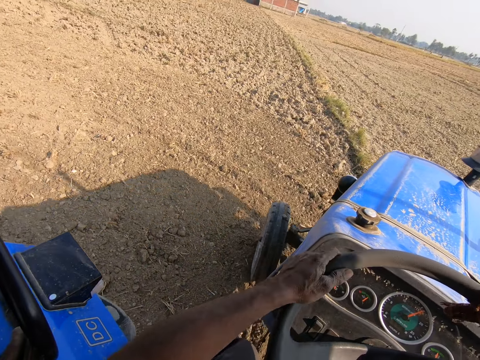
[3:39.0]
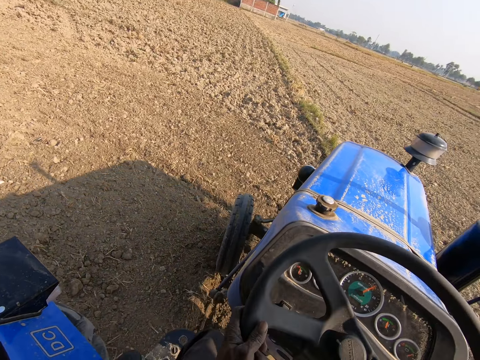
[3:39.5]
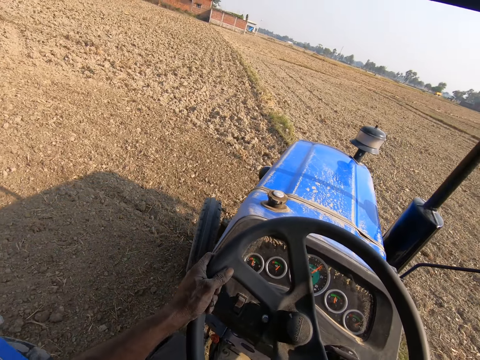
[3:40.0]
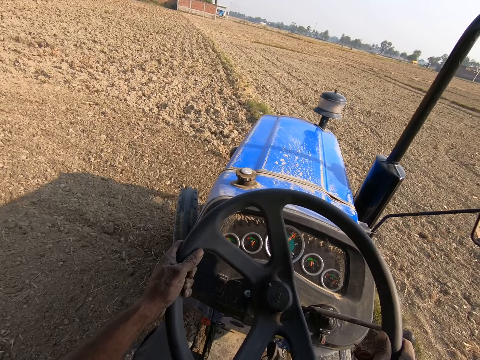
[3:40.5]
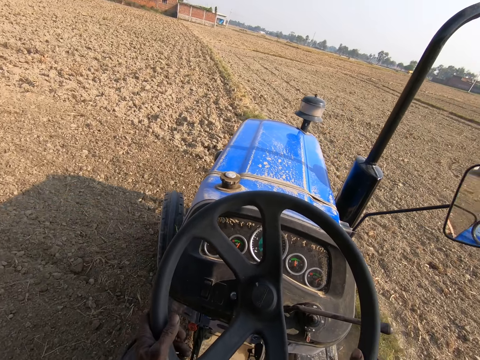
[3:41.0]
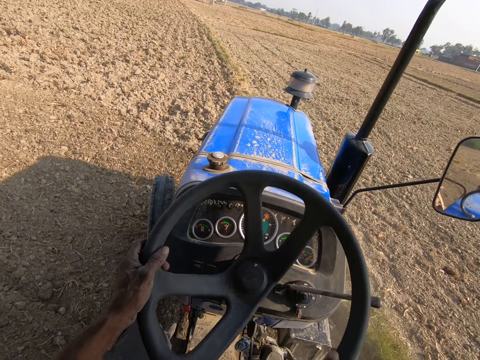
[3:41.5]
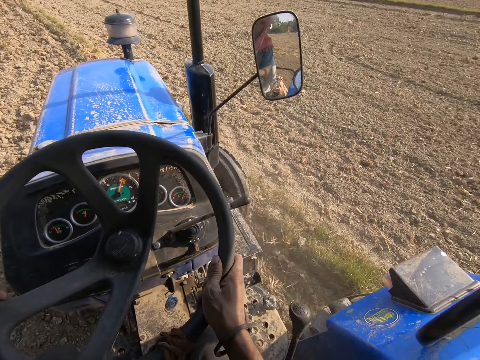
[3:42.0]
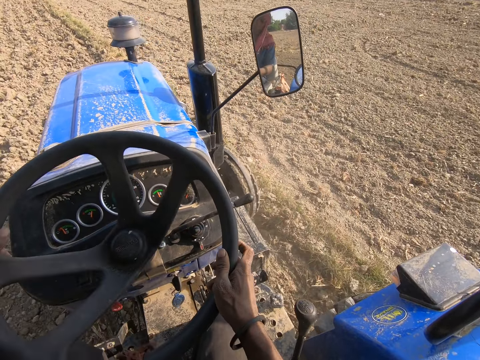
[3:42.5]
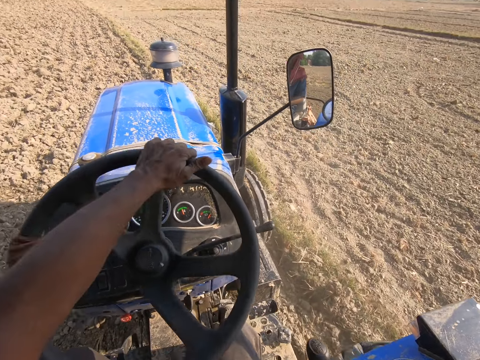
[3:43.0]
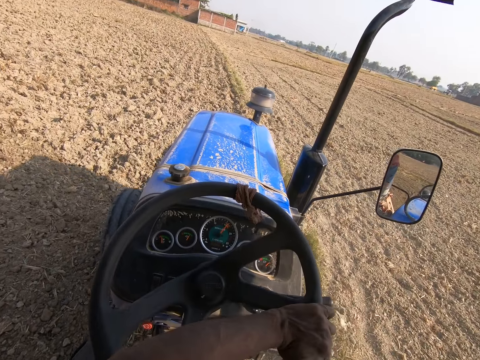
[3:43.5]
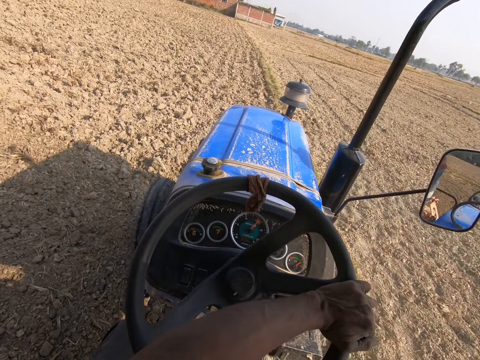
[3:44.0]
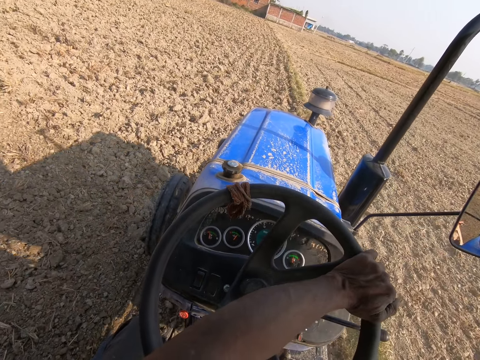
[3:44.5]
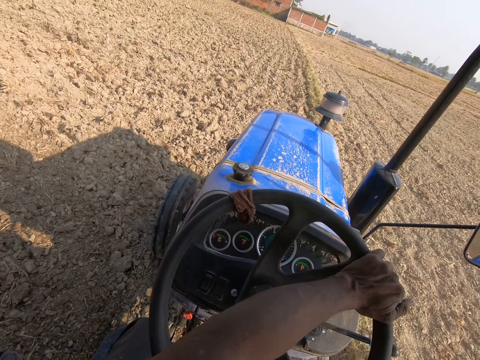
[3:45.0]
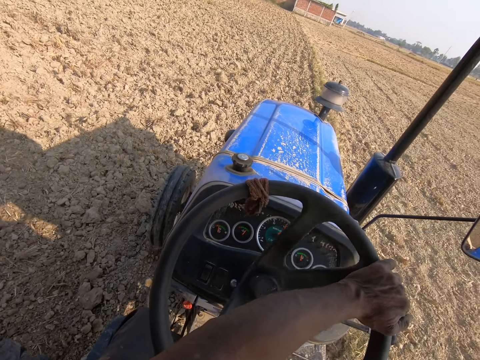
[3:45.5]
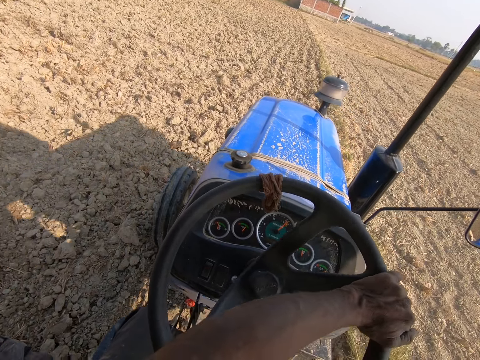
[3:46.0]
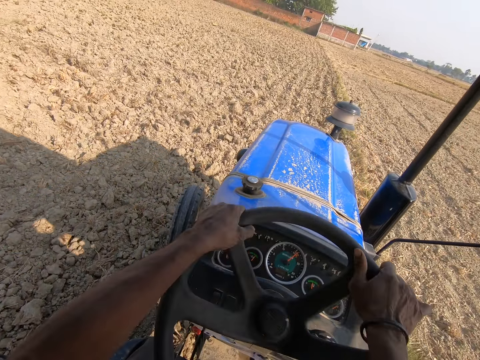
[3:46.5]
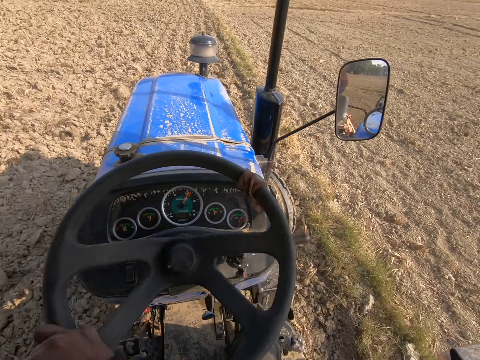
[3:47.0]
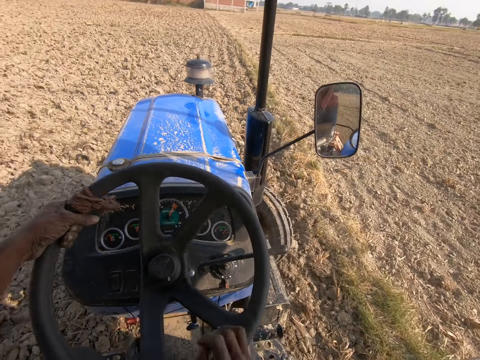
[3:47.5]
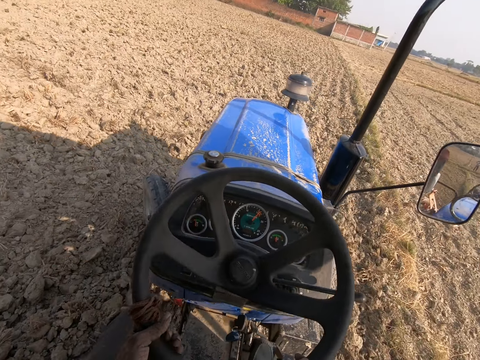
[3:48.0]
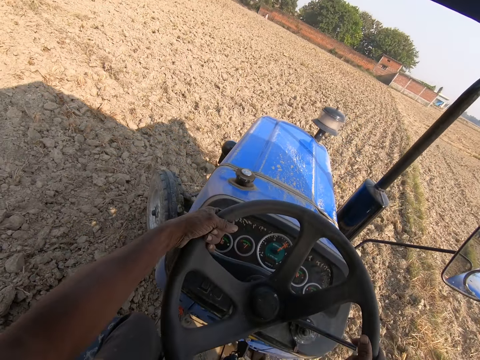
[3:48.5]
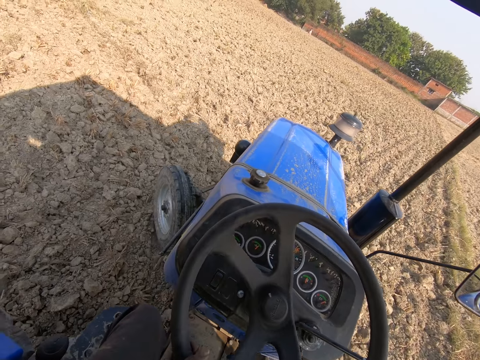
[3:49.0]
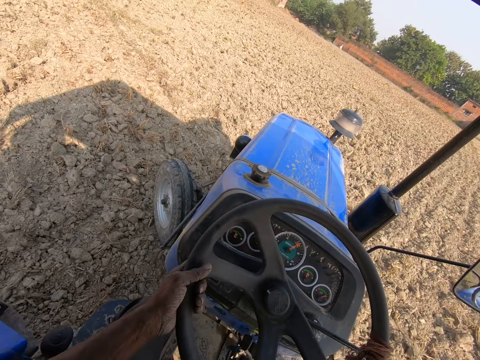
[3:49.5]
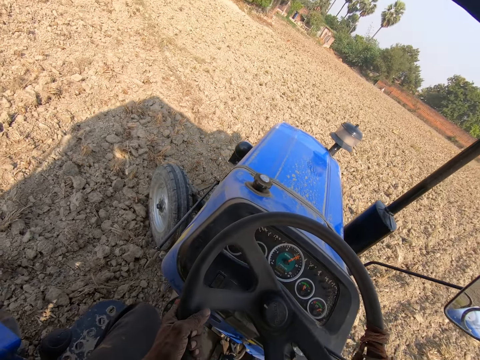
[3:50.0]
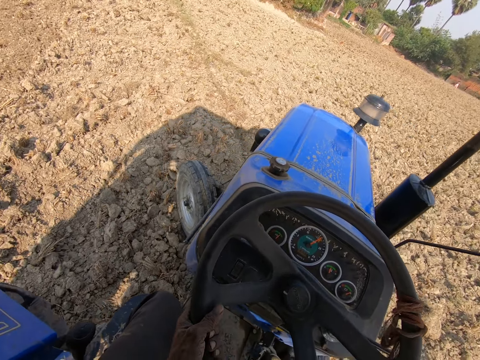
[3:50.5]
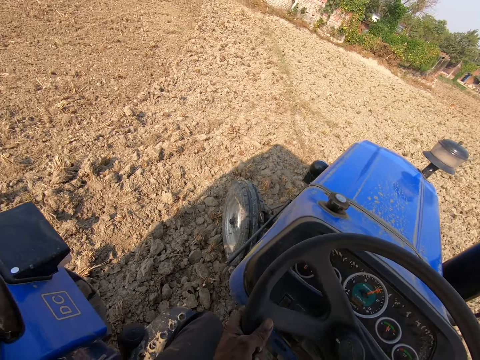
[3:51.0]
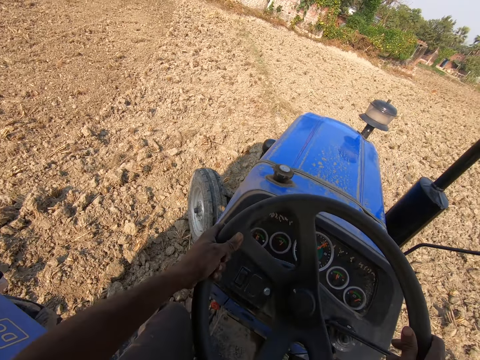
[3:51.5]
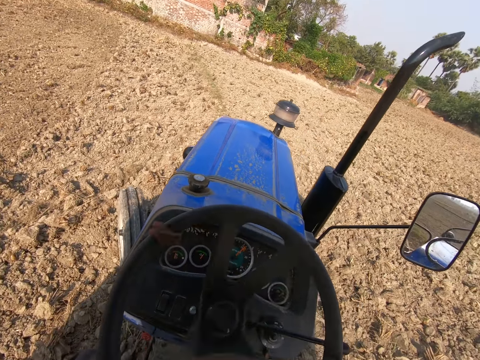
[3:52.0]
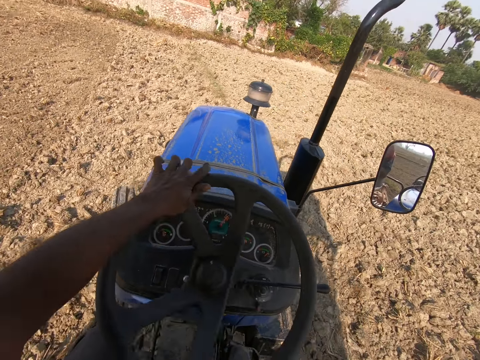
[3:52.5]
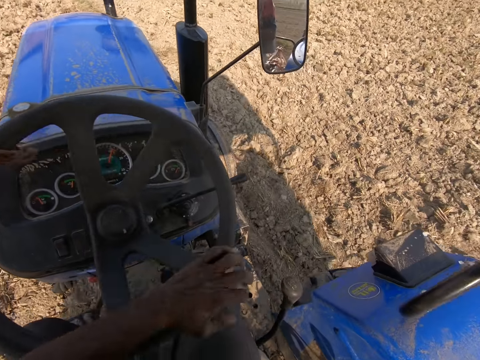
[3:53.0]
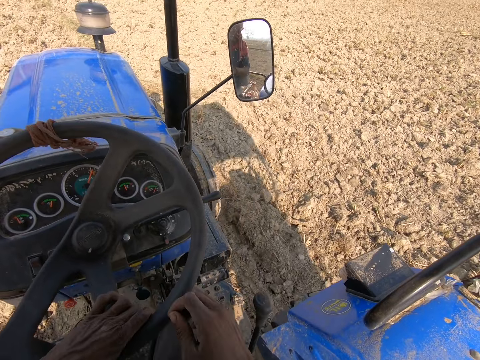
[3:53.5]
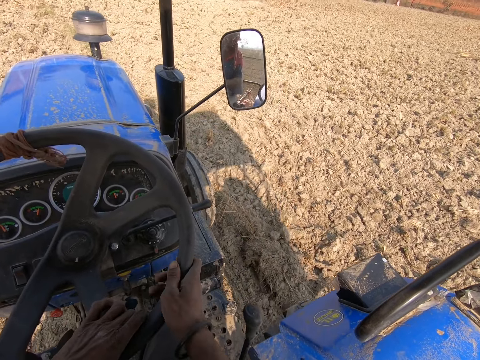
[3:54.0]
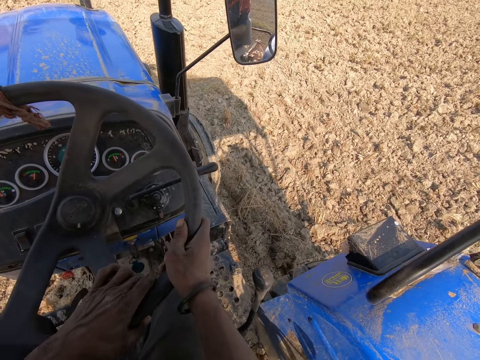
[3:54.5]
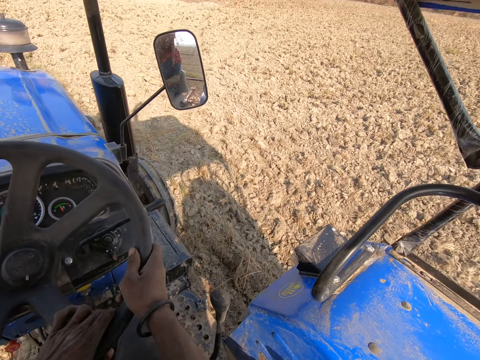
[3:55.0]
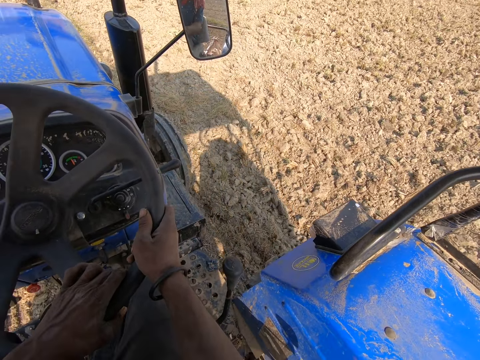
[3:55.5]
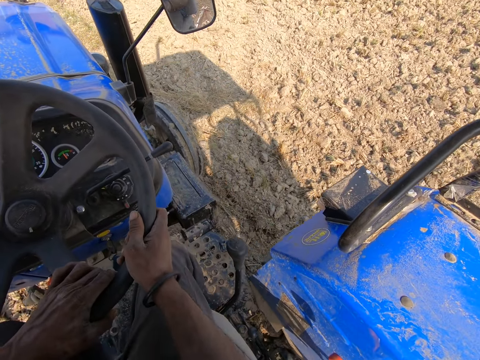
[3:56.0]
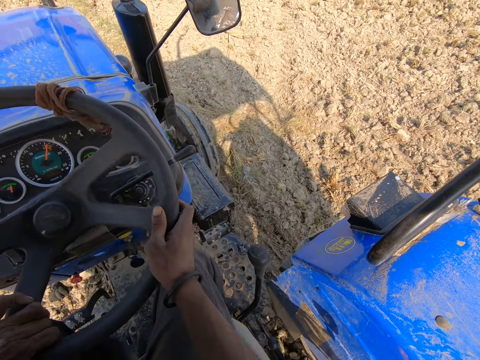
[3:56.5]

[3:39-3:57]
The camera wearer turns the tractor. They plough the farm.

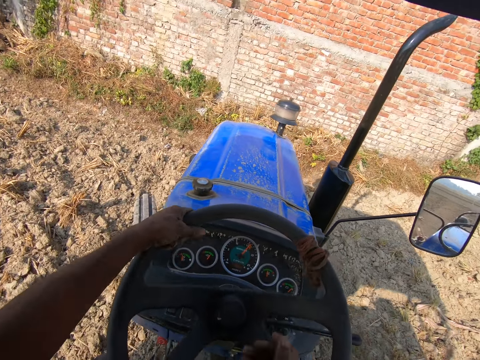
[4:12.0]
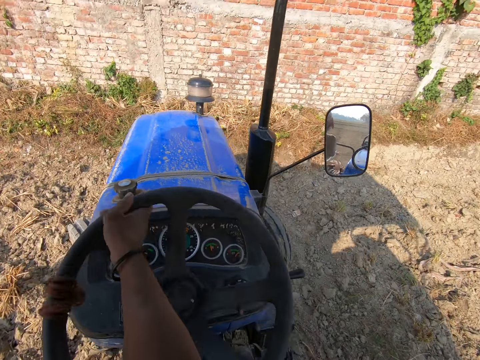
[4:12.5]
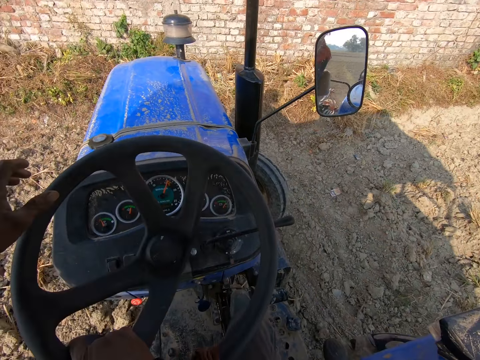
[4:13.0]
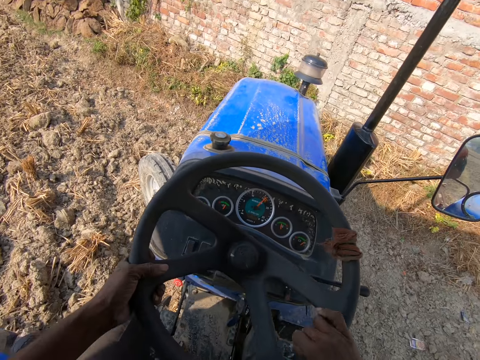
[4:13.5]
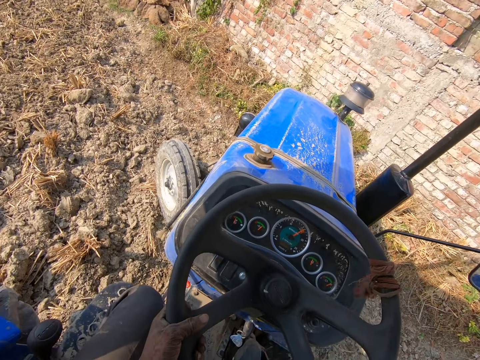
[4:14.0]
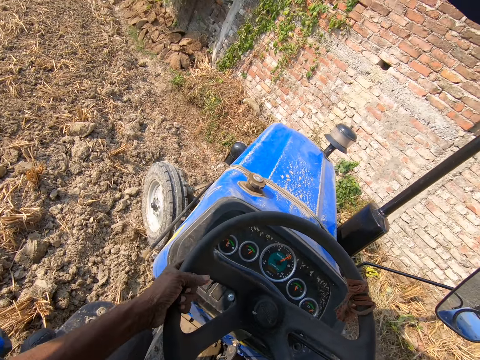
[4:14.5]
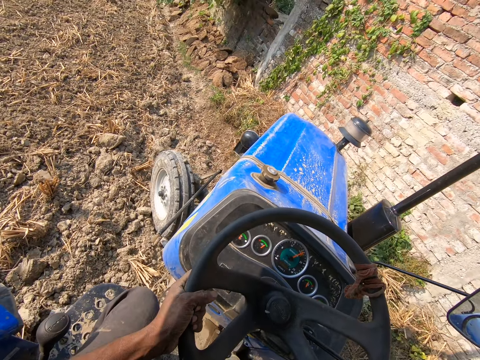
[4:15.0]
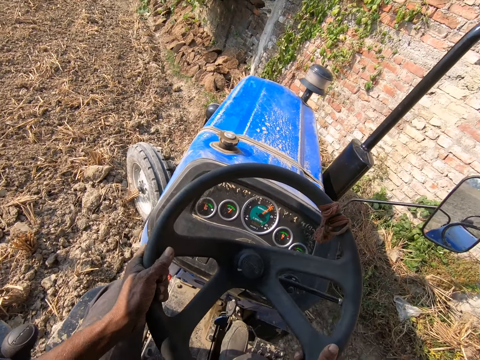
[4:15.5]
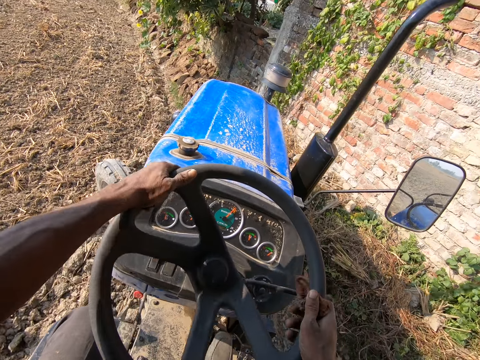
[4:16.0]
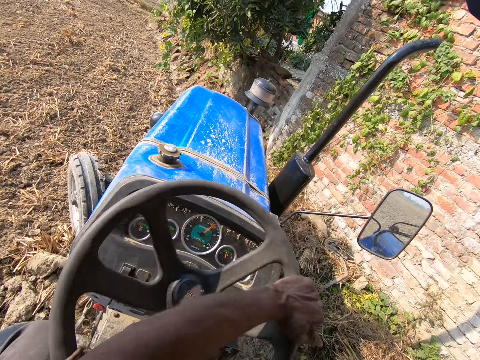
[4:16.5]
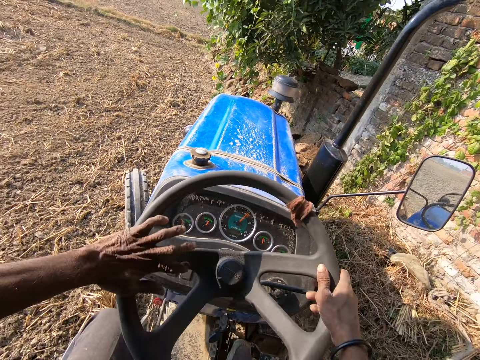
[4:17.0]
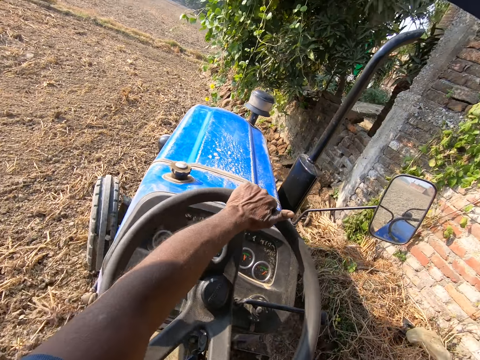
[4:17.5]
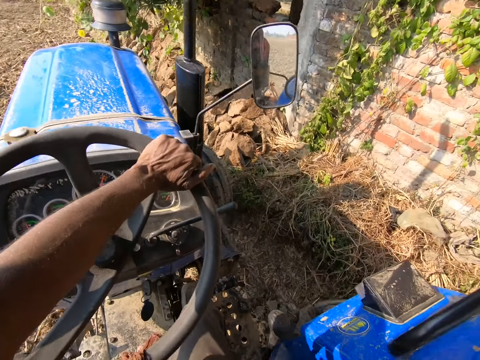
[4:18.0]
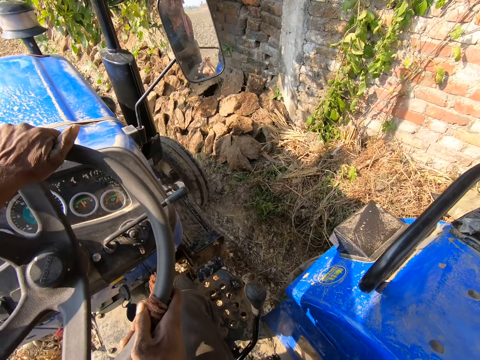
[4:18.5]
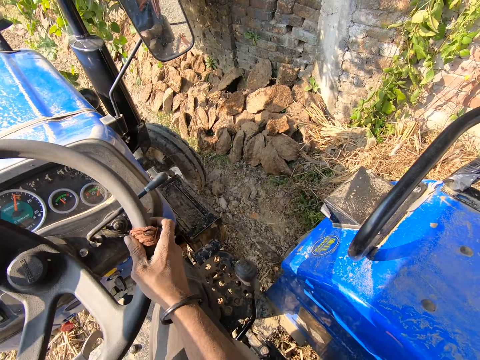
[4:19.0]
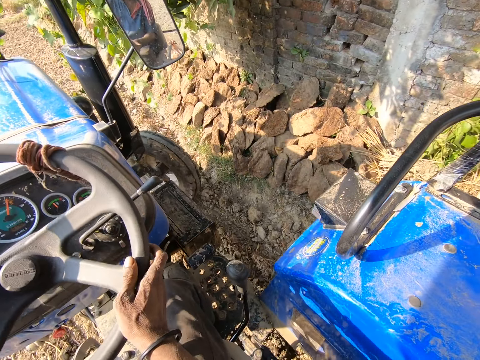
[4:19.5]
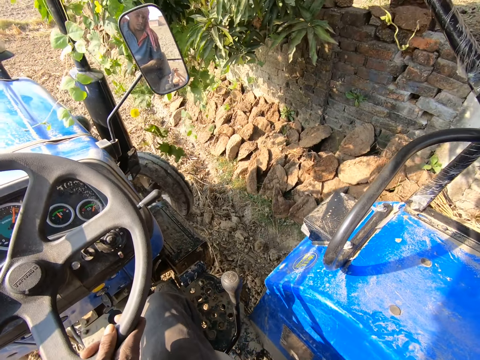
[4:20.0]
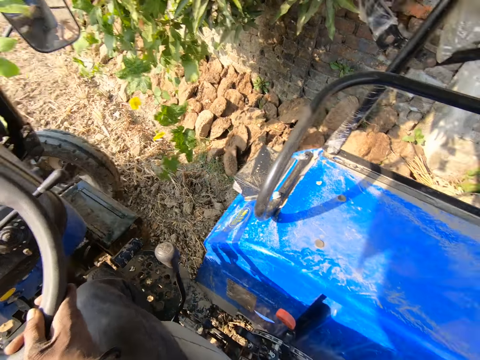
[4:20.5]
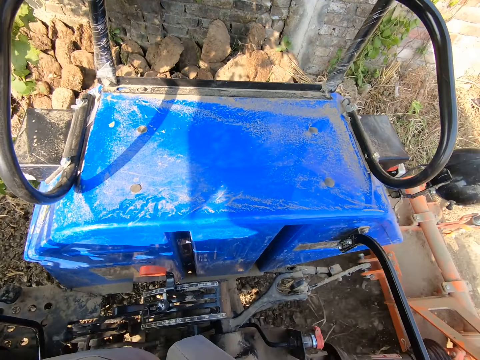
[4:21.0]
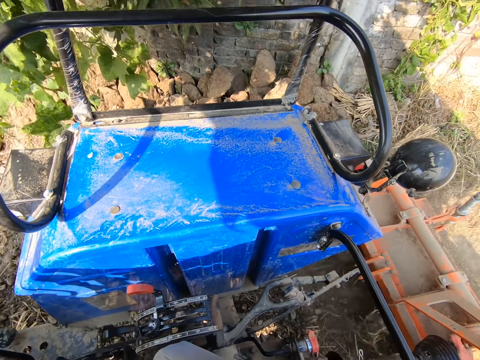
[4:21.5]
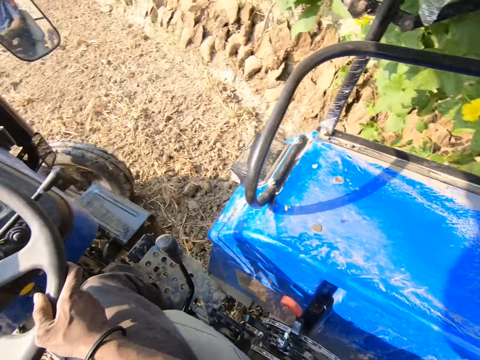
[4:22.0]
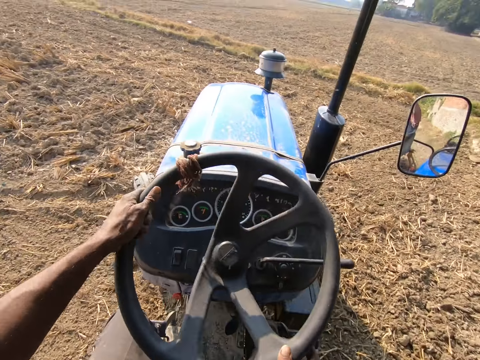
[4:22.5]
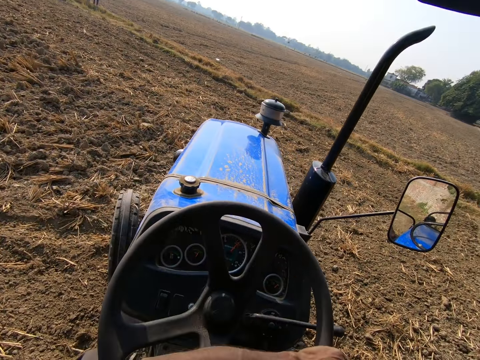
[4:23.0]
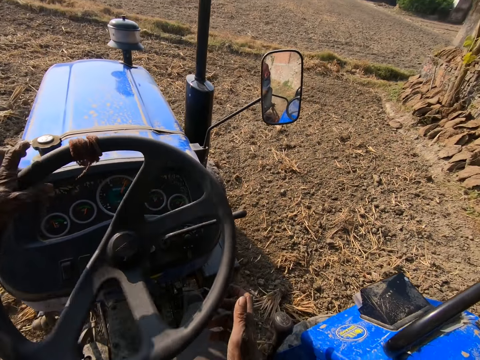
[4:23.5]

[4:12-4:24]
The camera wearer turns the tractor. They plough the farm.
